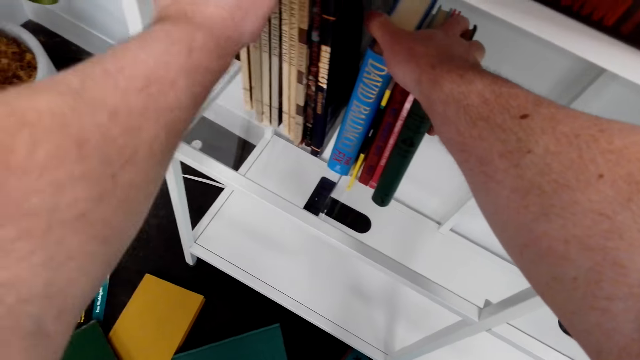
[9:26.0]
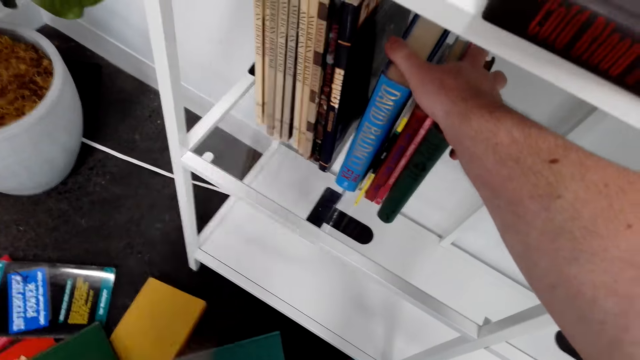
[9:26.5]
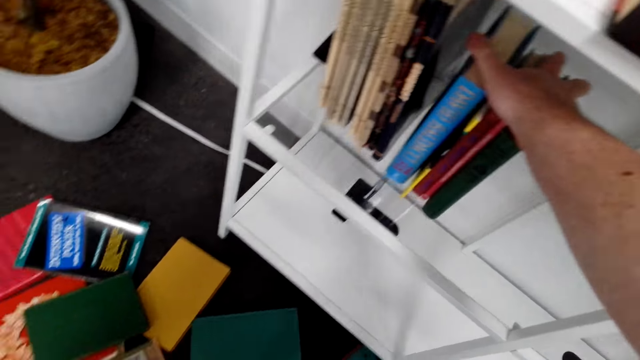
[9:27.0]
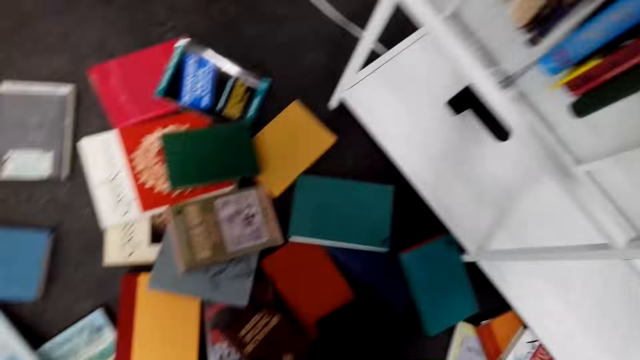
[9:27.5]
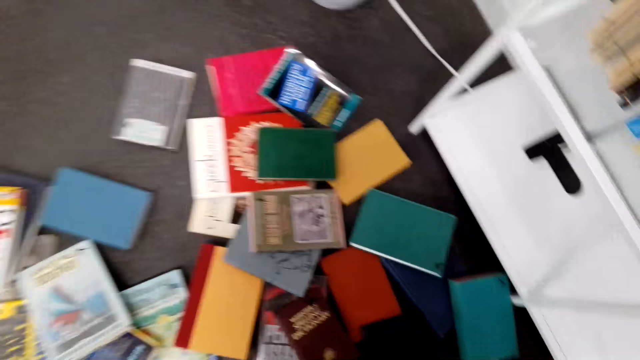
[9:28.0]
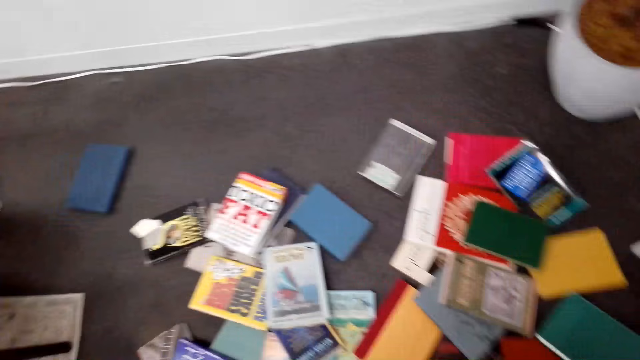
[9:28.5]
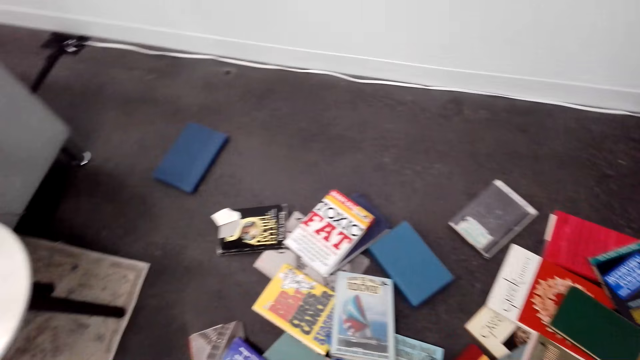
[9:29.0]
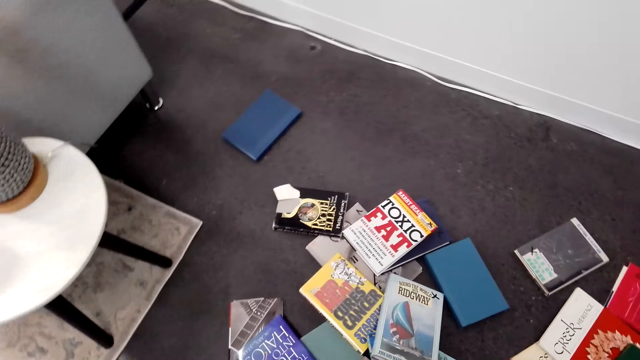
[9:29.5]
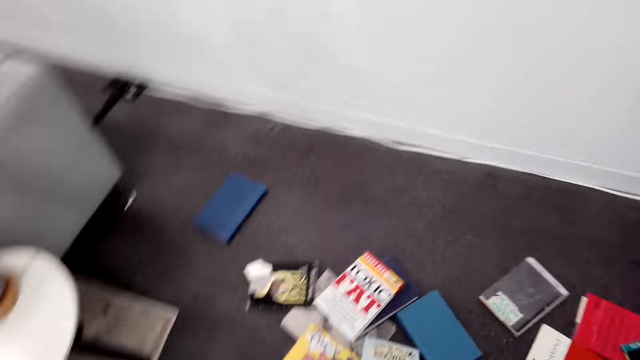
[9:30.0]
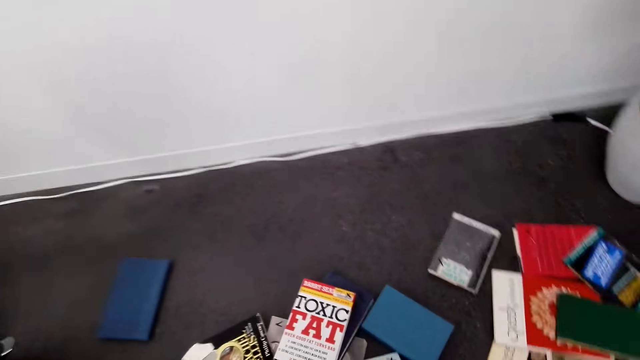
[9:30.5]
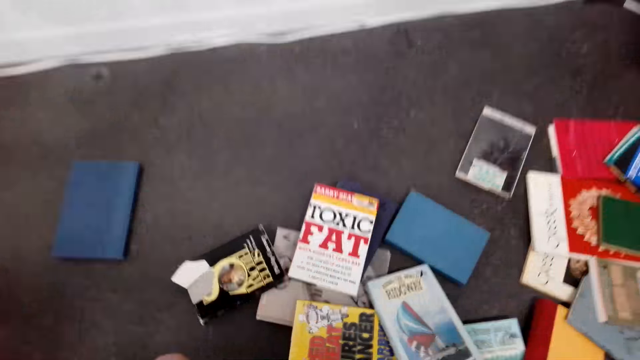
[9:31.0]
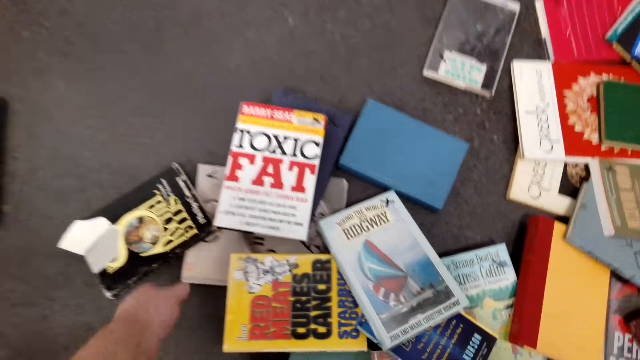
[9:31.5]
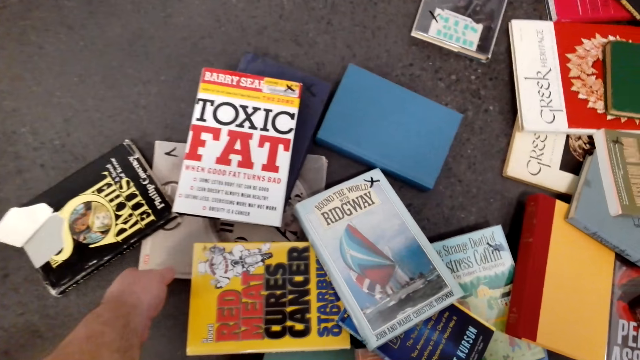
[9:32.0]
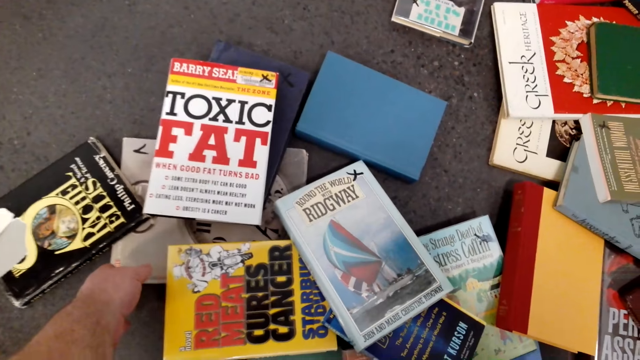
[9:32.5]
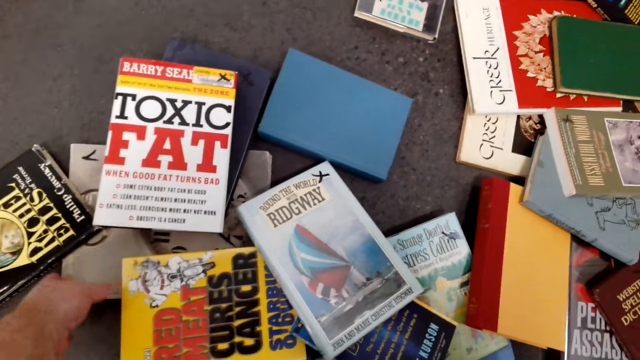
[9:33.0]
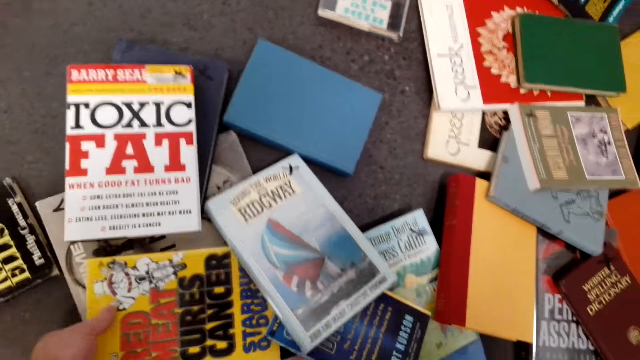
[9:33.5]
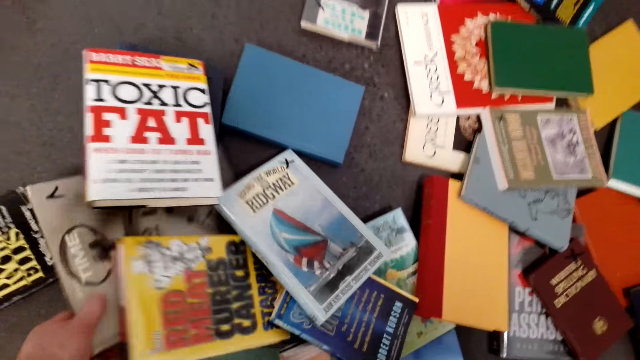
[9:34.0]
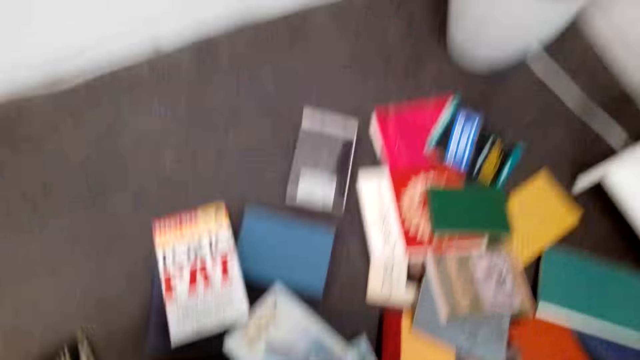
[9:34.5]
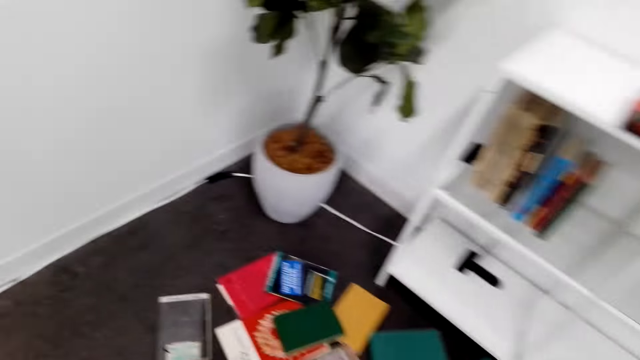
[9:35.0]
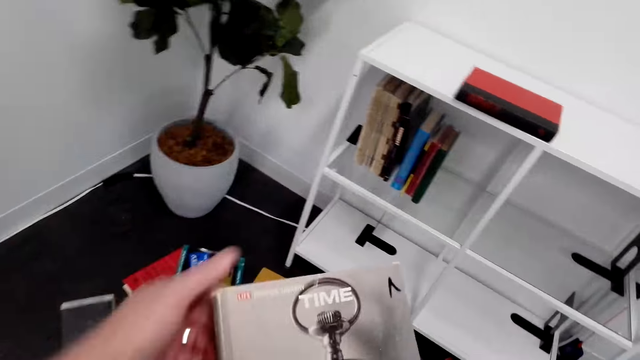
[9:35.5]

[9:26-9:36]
The camera wearer turns in the room. They pick the books on the floor.

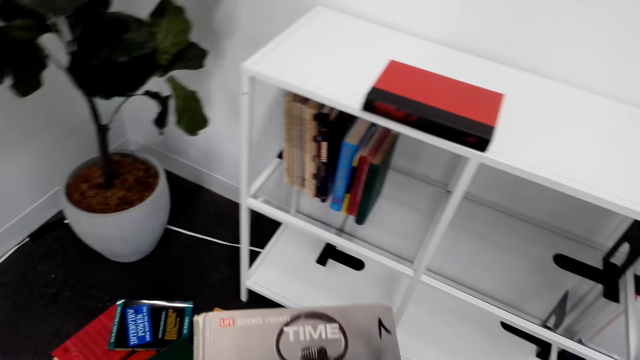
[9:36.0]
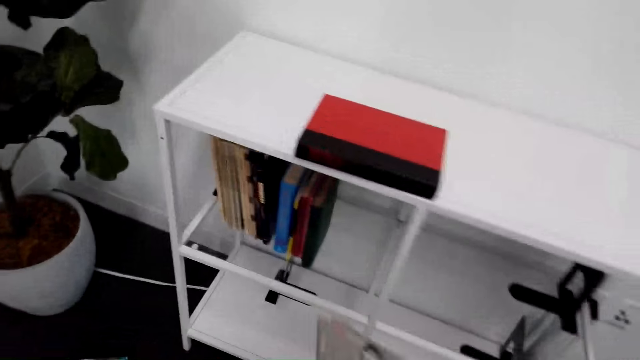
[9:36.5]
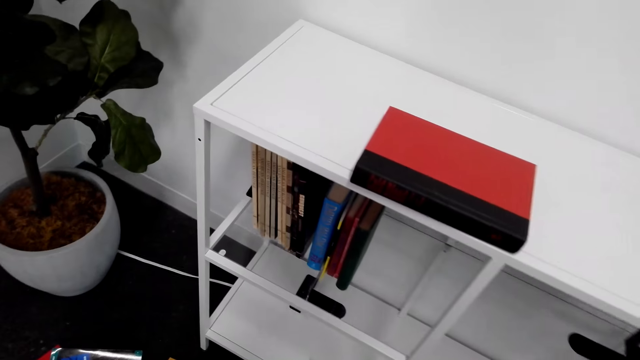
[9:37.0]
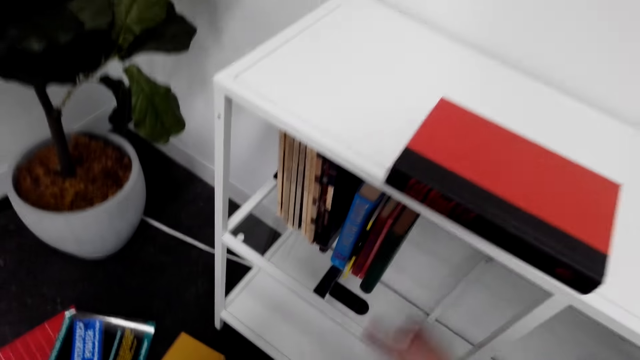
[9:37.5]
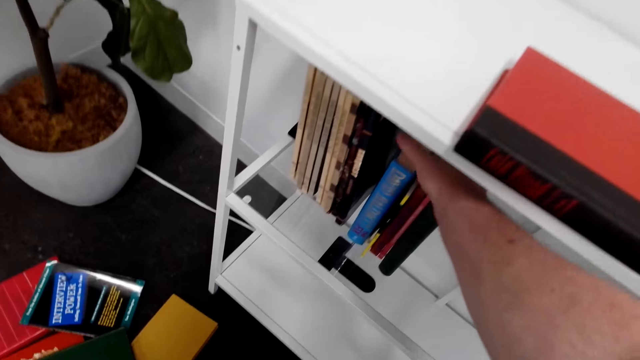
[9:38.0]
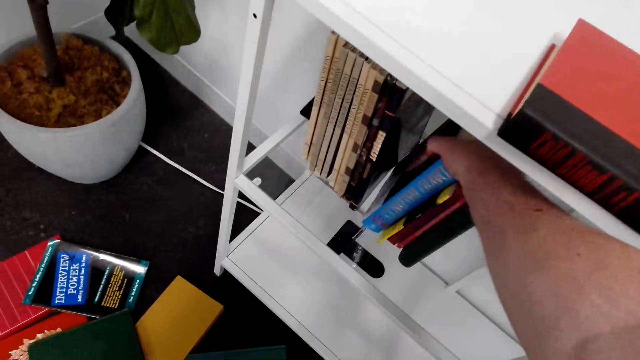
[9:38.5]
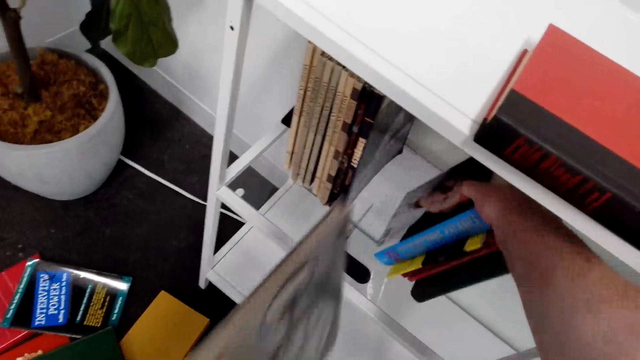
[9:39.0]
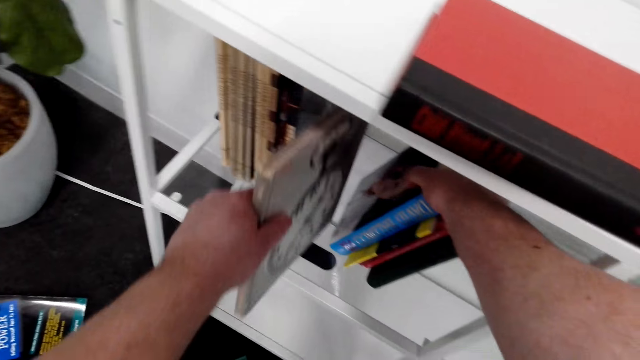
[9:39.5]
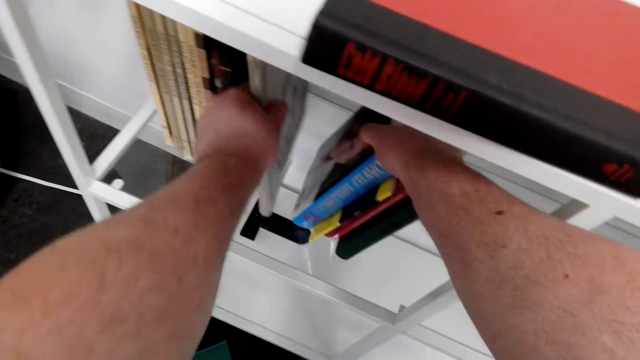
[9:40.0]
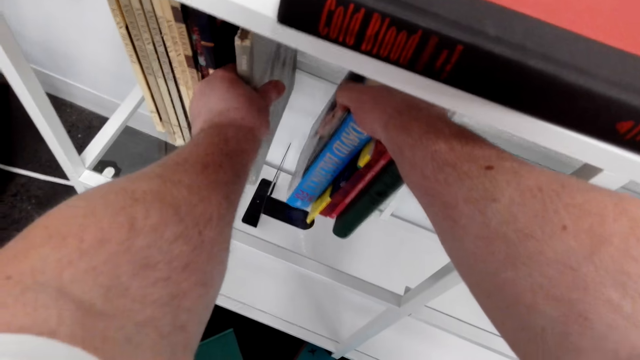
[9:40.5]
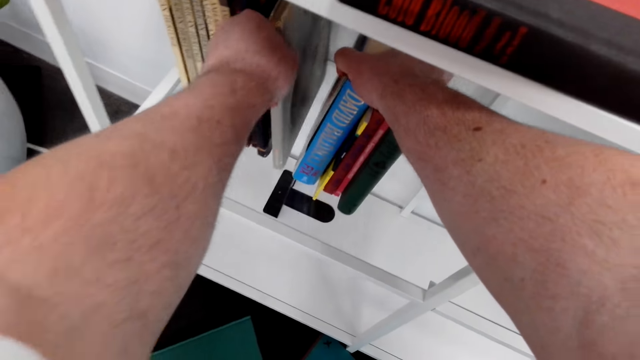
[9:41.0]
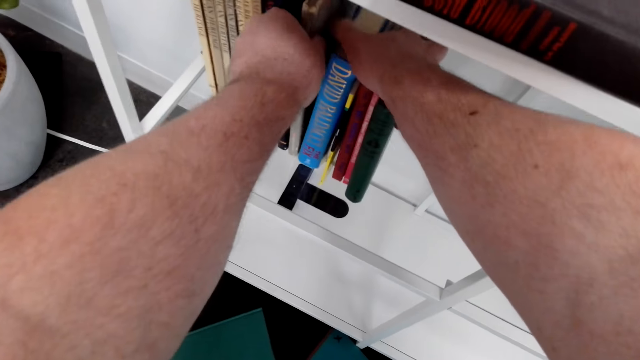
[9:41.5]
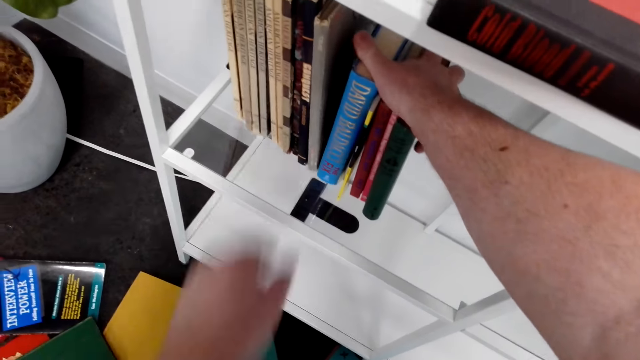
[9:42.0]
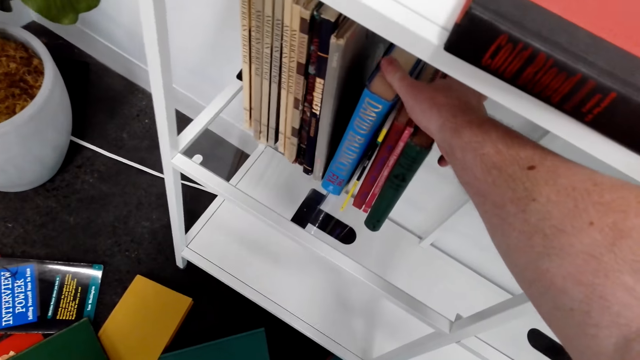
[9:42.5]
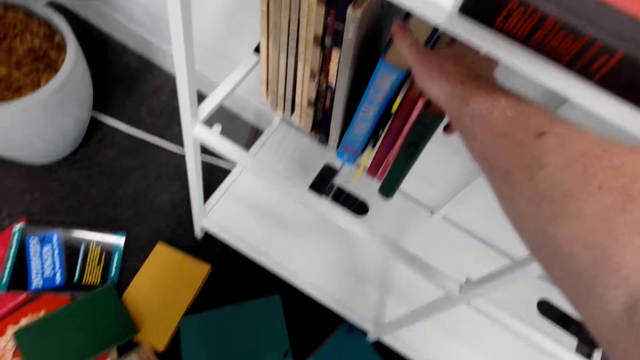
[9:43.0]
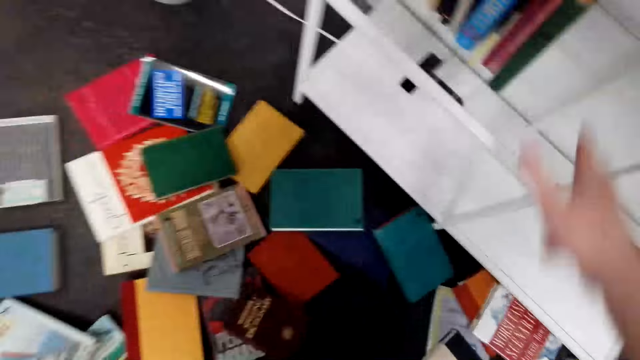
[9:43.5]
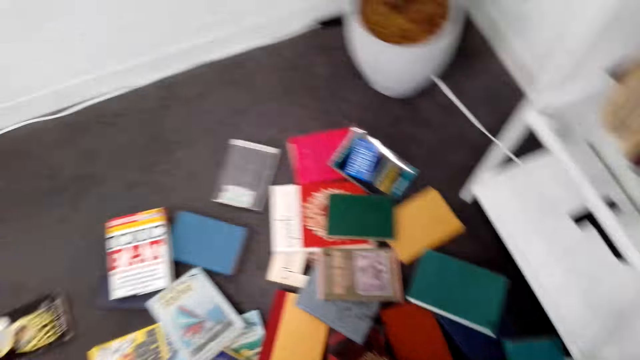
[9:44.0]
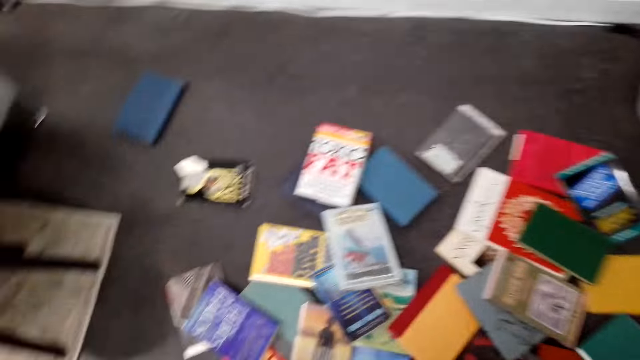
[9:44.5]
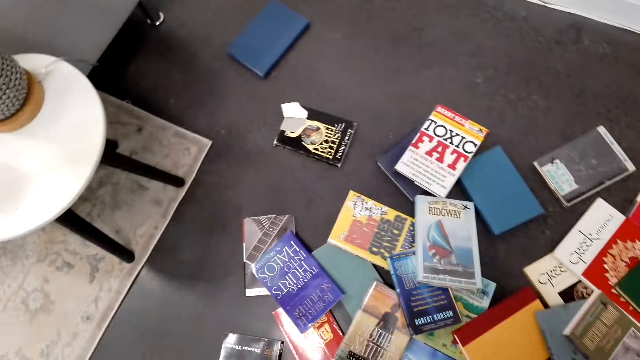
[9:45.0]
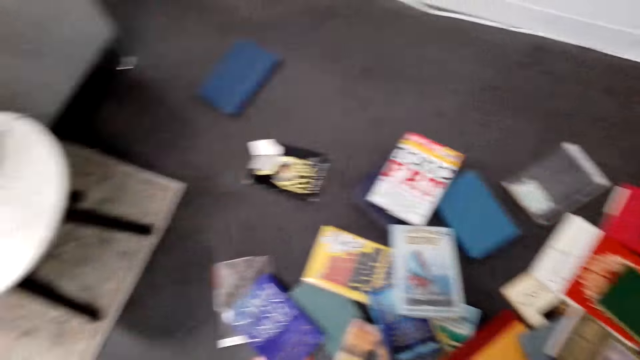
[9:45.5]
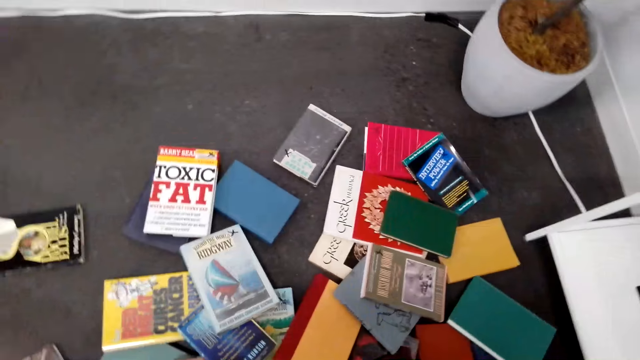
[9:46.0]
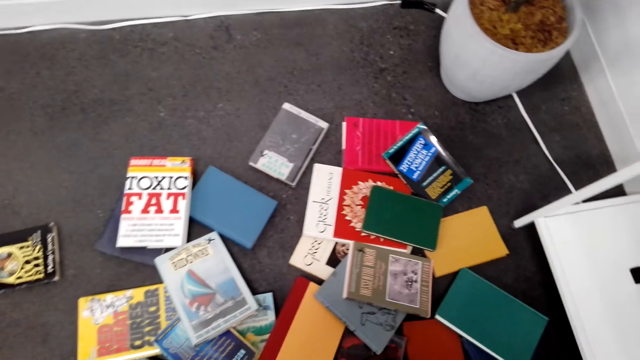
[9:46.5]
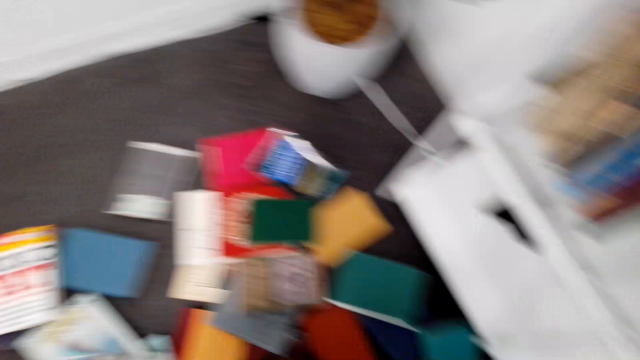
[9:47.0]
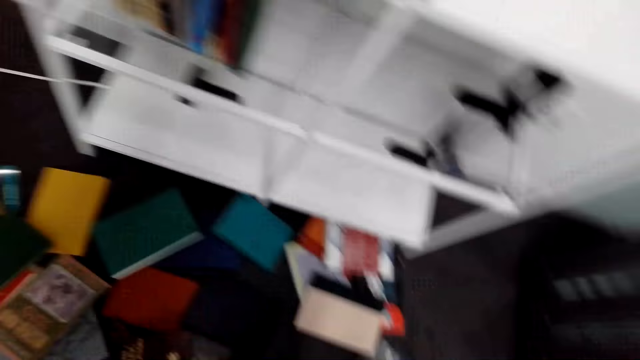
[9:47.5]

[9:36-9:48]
The camera wearer squeezes books from the shelf. They arrange the books on the shelf. They put a book on the shelf. They turn in the room.
